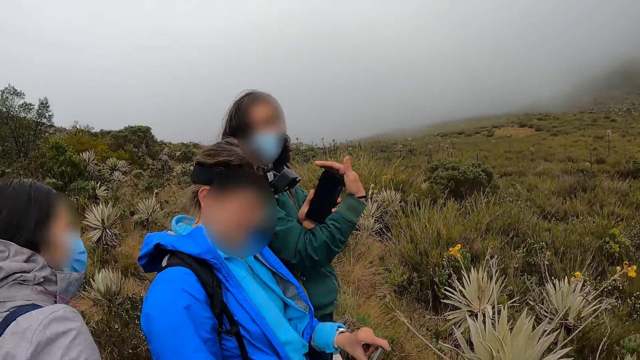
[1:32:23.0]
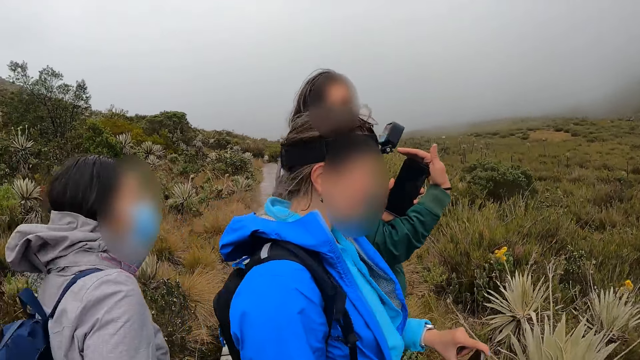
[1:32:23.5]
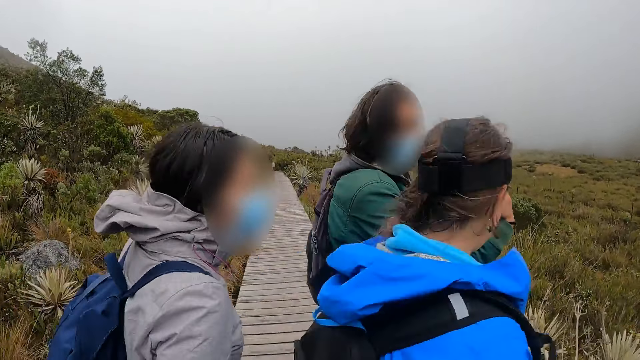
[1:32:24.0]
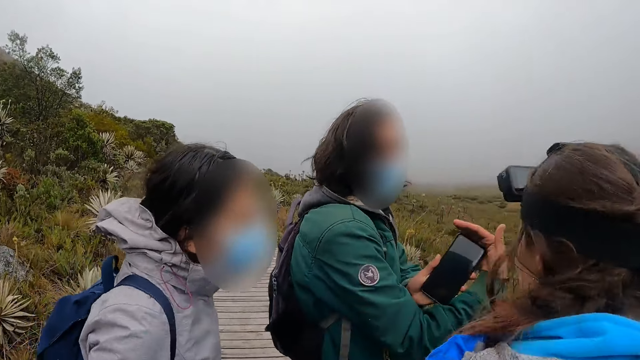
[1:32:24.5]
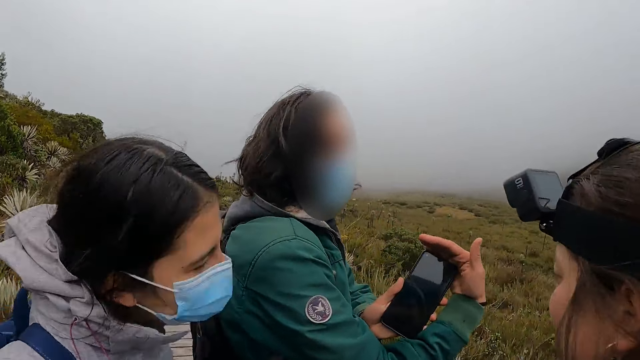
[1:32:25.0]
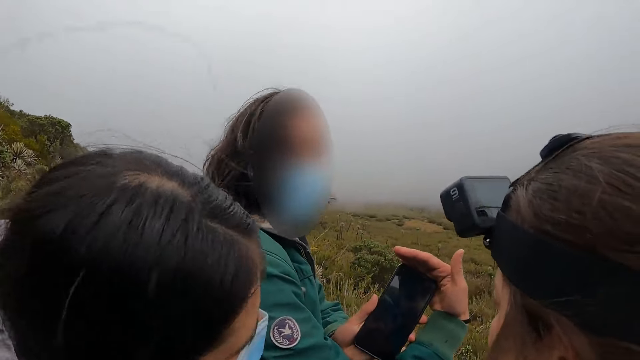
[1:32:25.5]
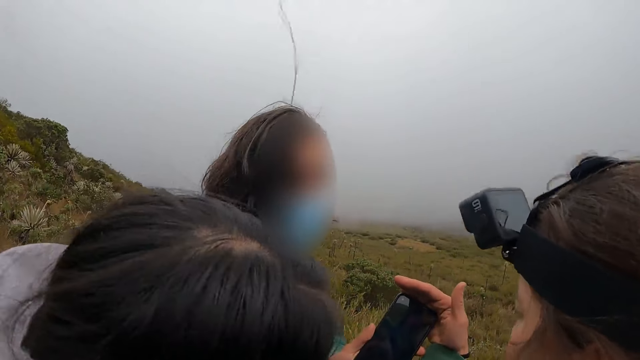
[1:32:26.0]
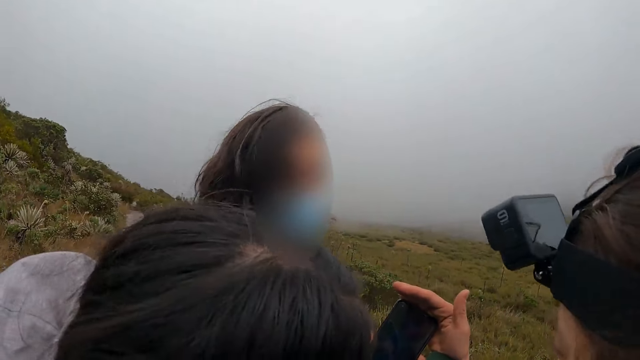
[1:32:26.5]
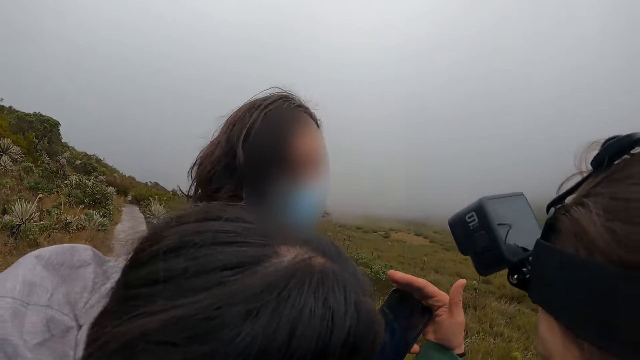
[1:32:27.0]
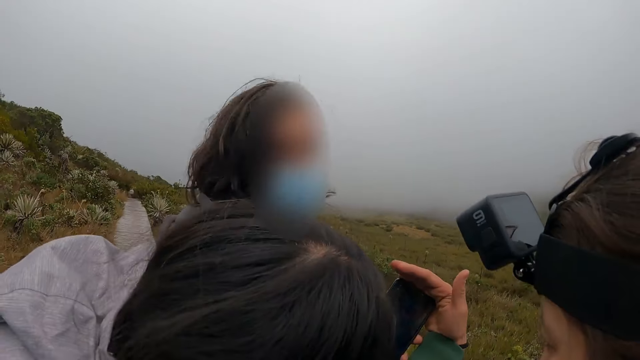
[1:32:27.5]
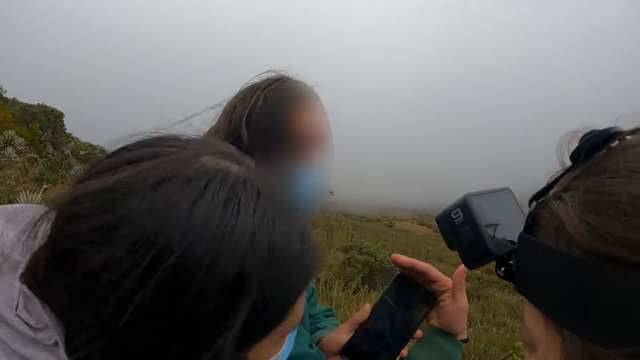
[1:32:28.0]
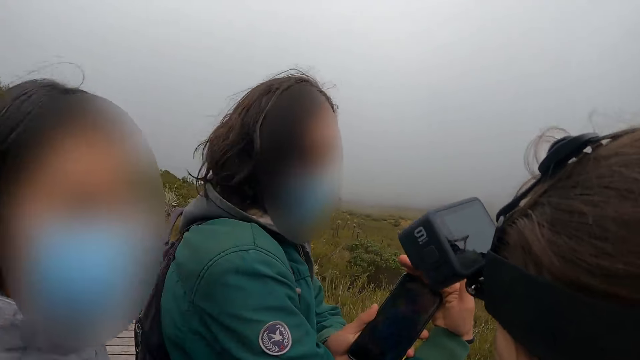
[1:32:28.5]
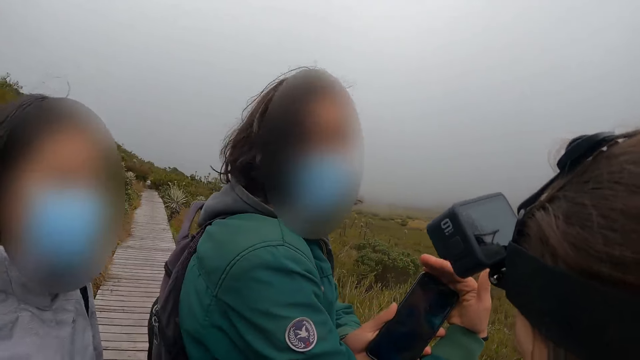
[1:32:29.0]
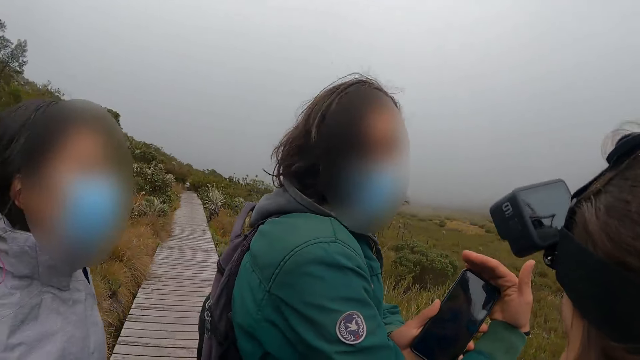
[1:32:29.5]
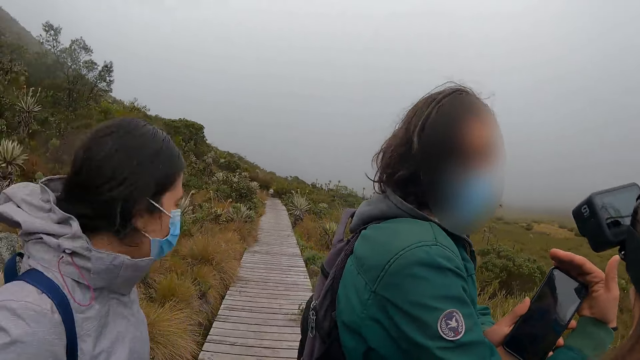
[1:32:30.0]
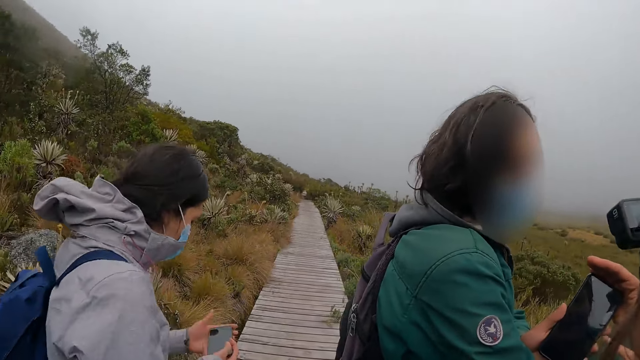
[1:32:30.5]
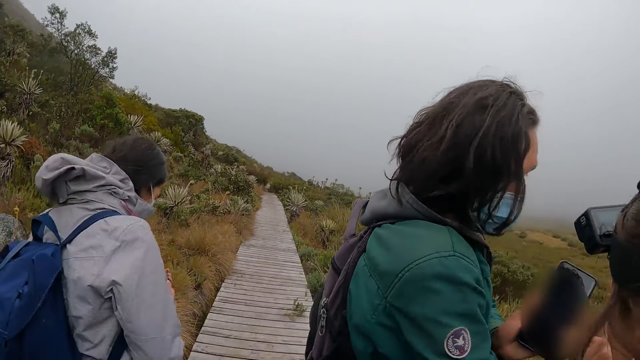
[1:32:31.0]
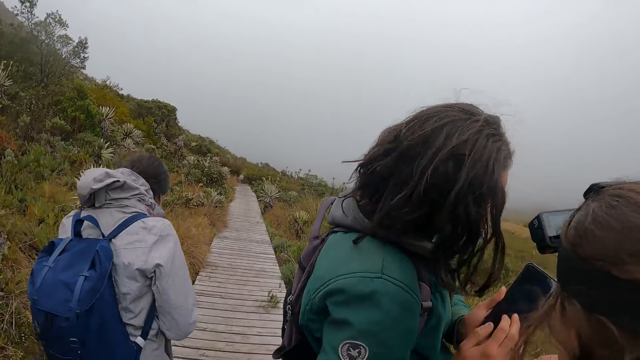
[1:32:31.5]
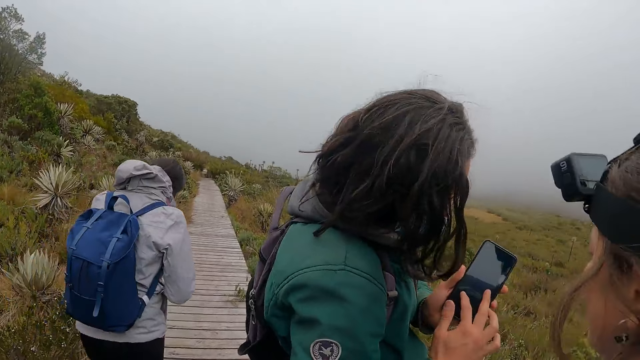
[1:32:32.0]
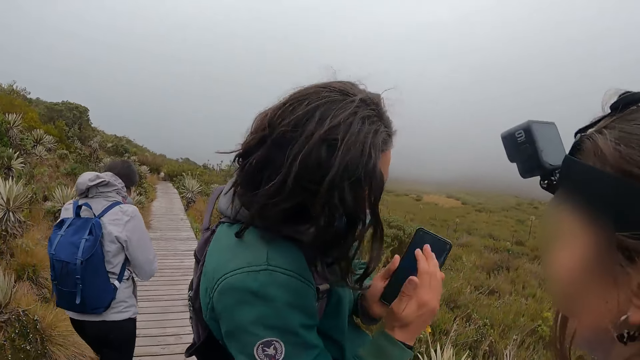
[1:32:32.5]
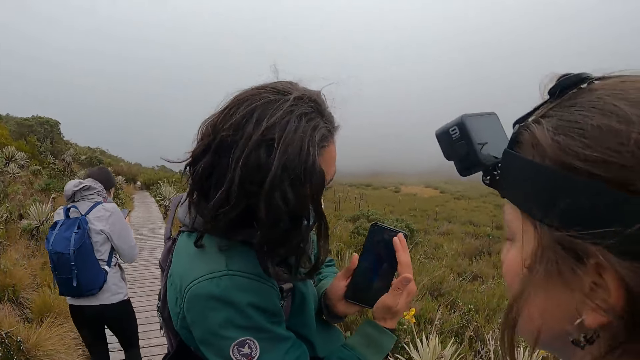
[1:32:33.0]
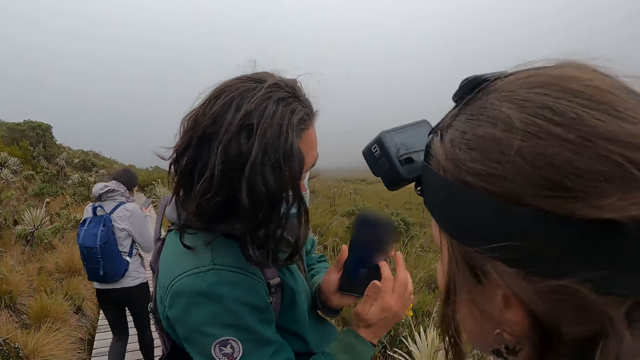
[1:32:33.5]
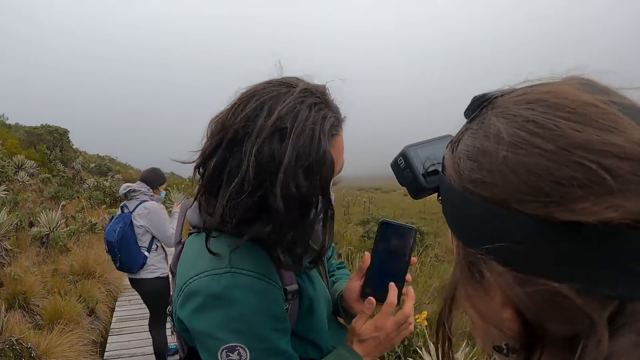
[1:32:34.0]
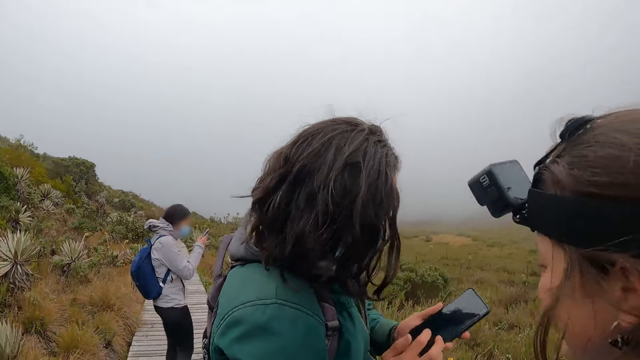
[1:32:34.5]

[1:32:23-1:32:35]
The woman looks at the man's phone. The camera wearer interacts with the man and the woman. They look at the man's phone. The woman presses the phone in both hands. The man presses the phone in his left hand with his right hand.

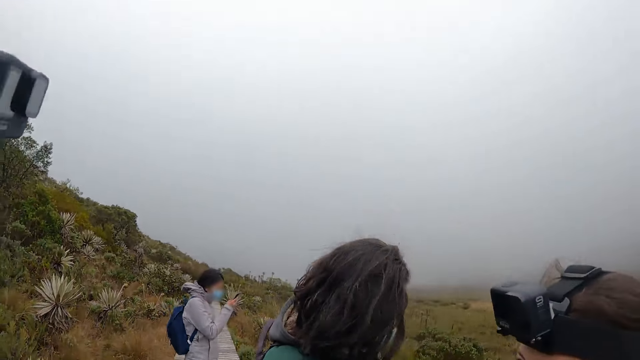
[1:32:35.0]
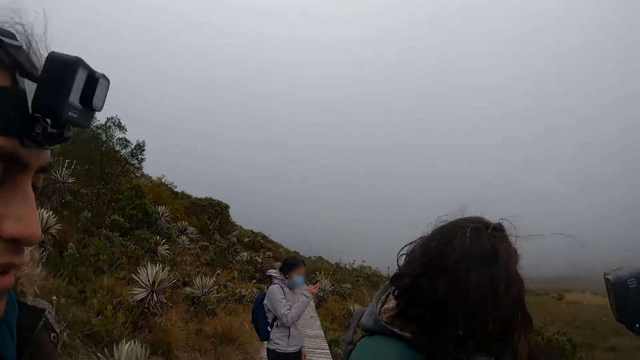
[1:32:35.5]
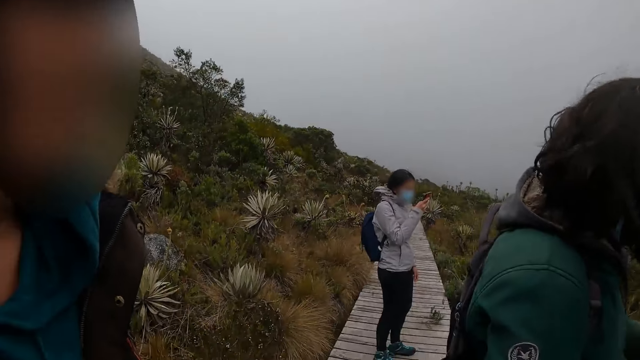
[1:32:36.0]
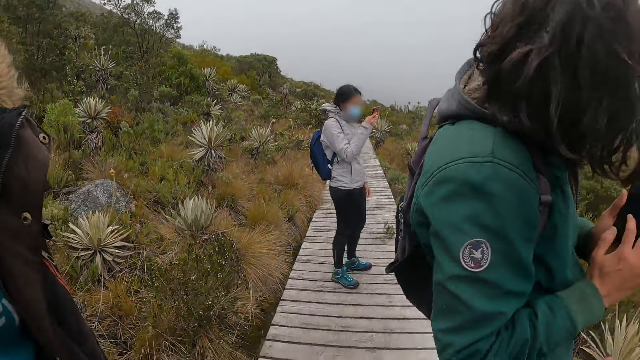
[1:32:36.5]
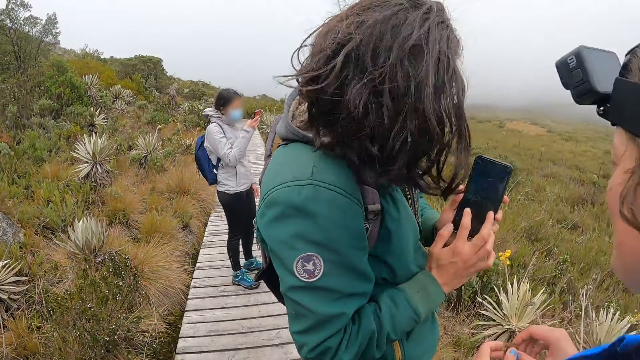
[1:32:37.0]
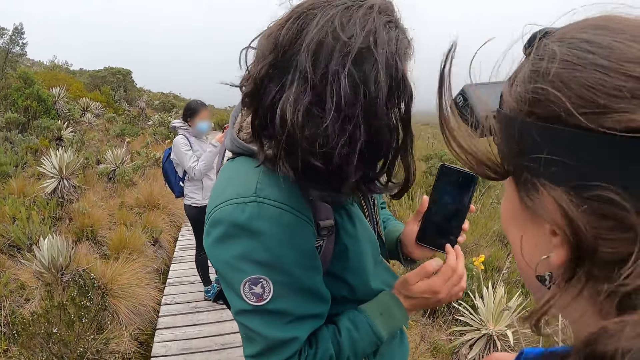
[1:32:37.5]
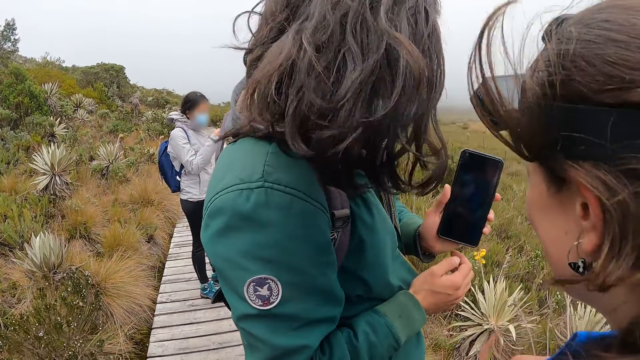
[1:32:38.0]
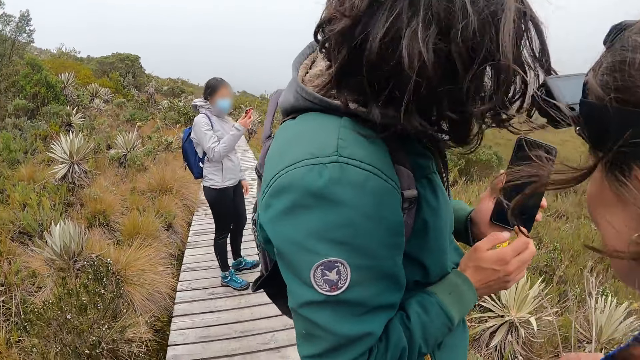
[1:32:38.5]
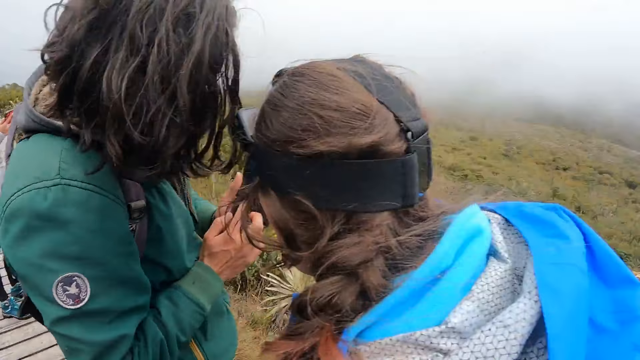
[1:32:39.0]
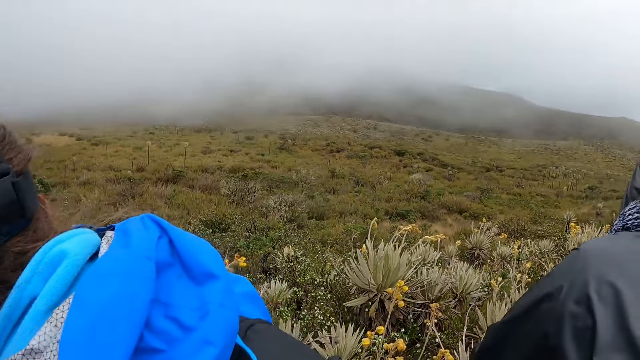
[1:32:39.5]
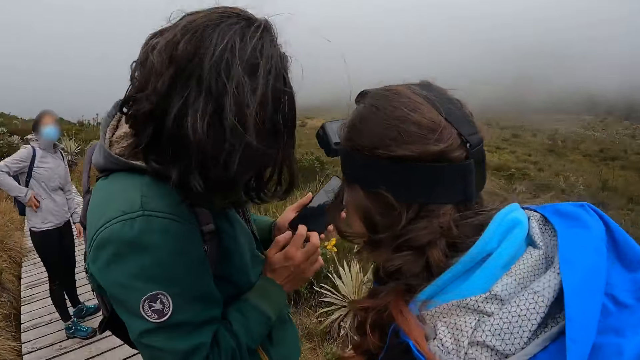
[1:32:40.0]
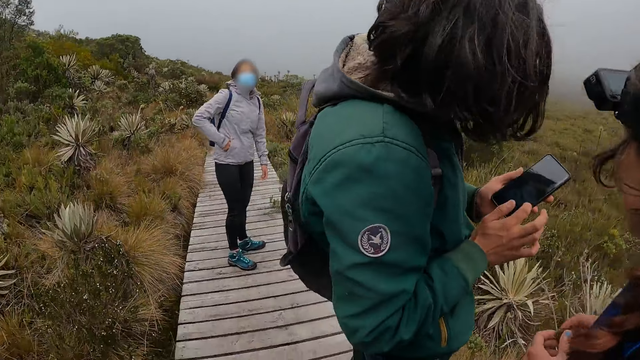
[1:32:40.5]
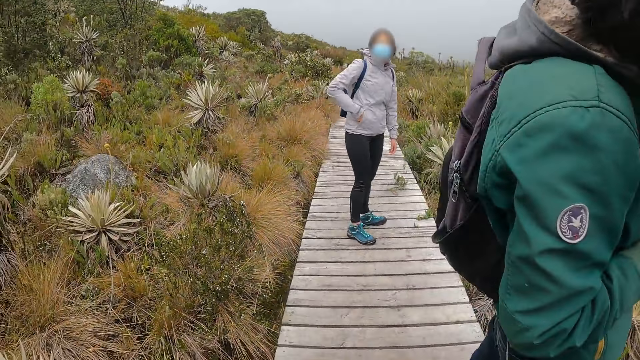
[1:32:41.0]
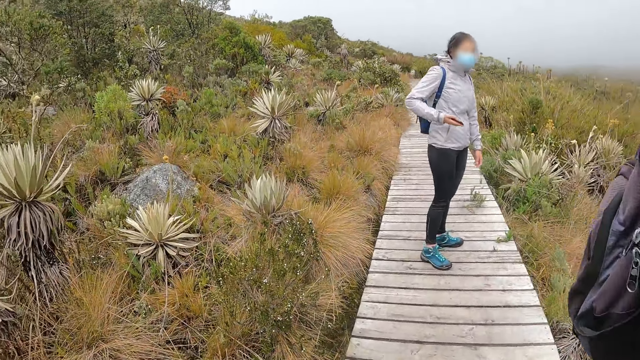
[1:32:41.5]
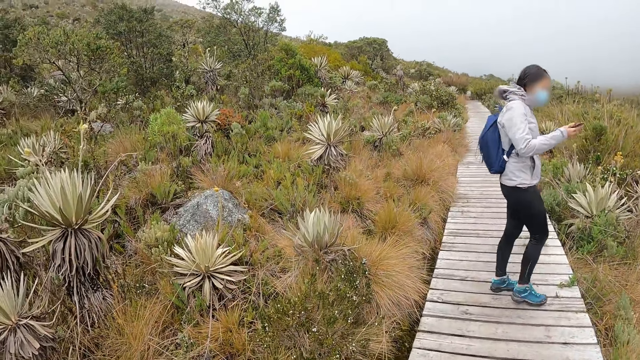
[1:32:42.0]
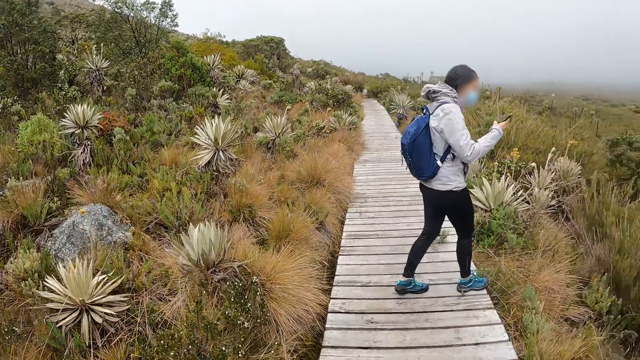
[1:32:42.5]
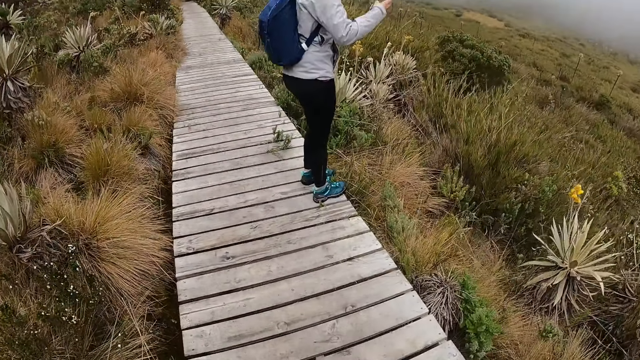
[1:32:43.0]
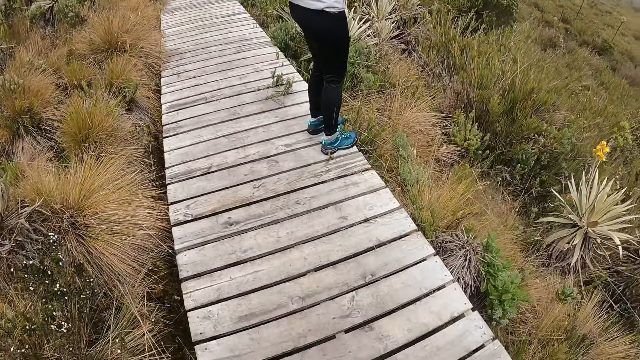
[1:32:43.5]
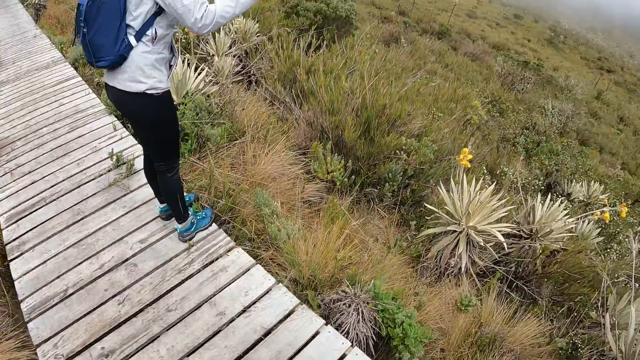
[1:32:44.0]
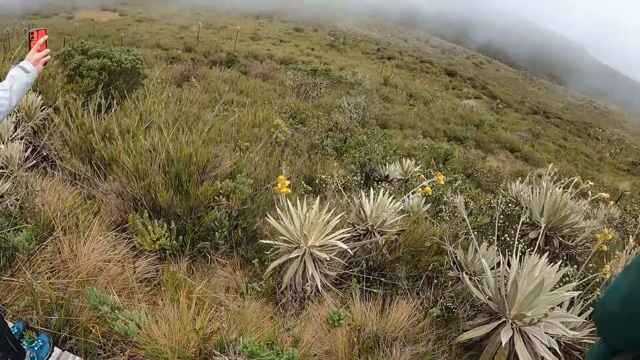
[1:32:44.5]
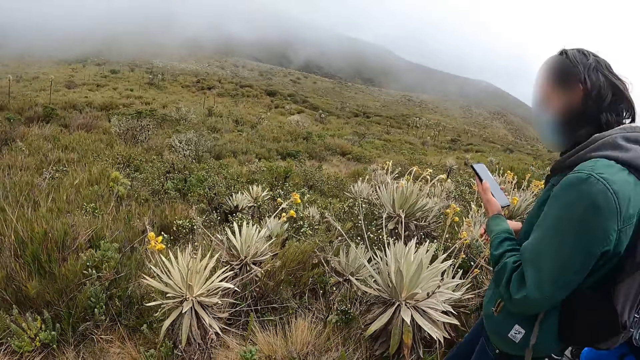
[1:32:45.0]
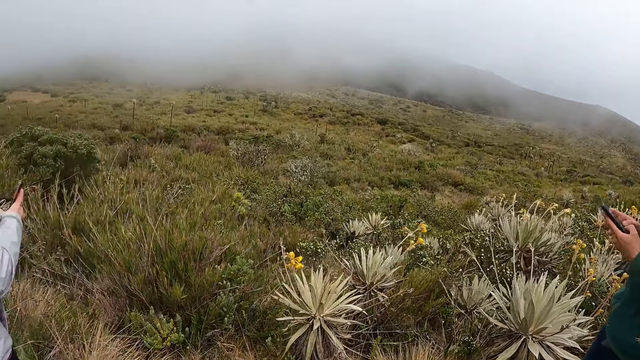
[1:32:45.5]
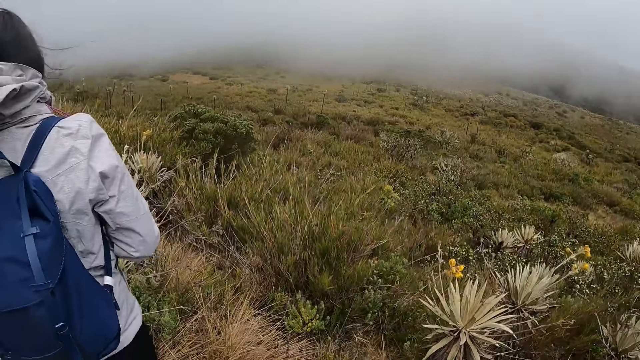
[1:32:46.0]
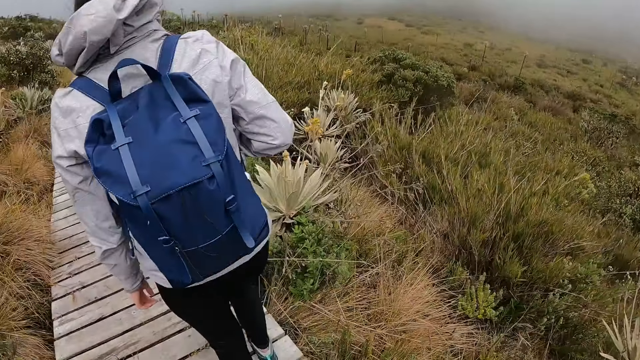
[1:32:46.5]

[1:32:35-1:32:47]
The camera wearer looks around. The woman brings out the phone from her jacket pocket with her right hand and presses the phone with her right hand. The camera wearer walks around. The man presses the phone with both hands. The camera wearer looks around.
